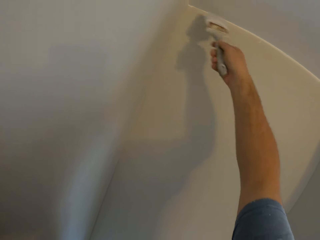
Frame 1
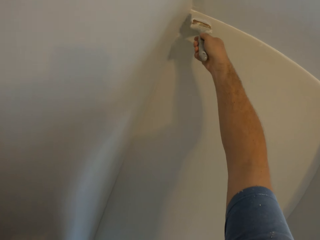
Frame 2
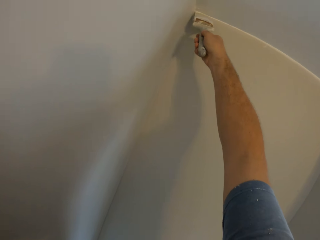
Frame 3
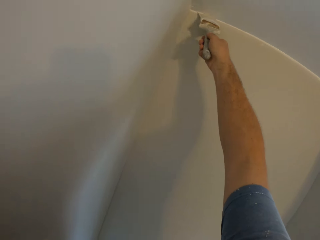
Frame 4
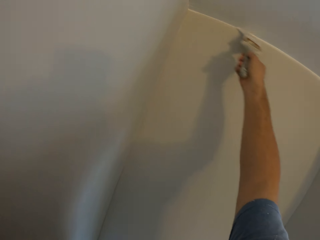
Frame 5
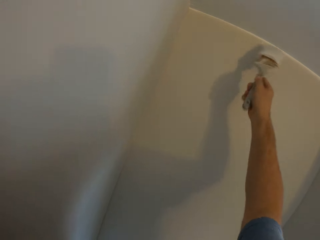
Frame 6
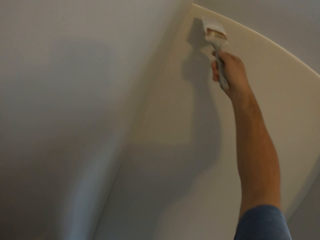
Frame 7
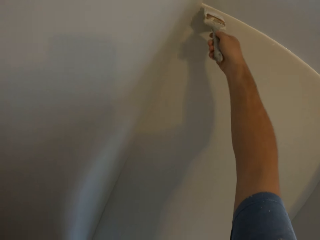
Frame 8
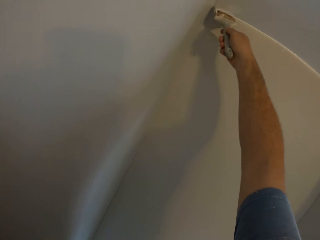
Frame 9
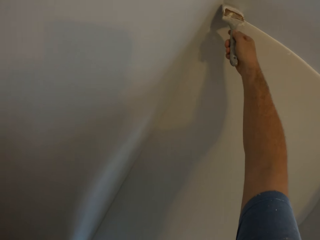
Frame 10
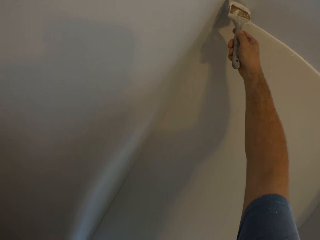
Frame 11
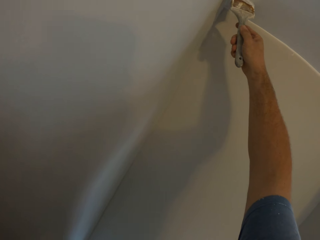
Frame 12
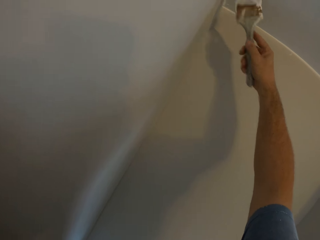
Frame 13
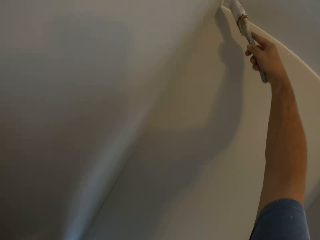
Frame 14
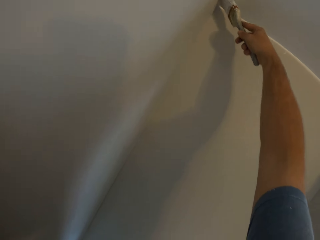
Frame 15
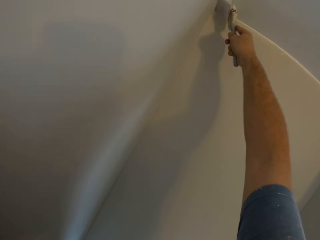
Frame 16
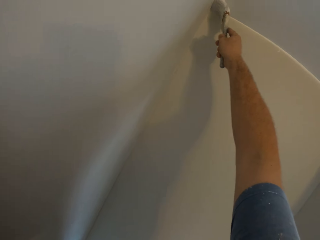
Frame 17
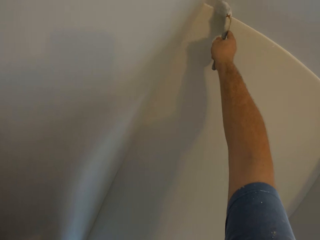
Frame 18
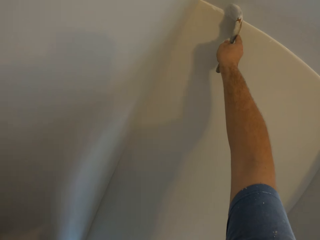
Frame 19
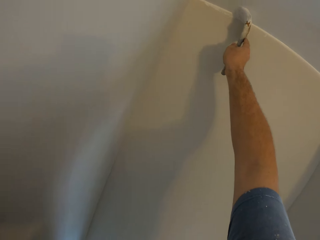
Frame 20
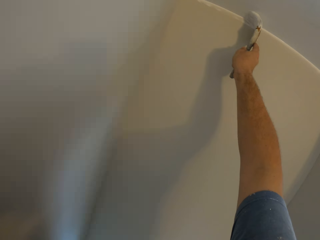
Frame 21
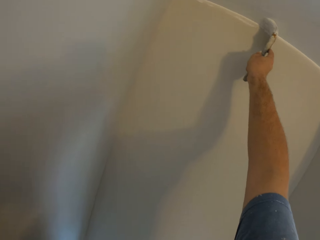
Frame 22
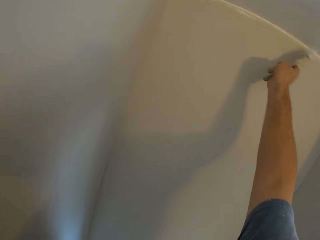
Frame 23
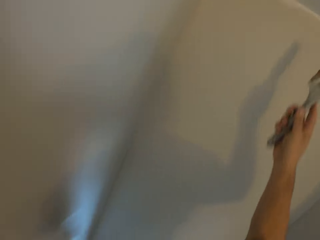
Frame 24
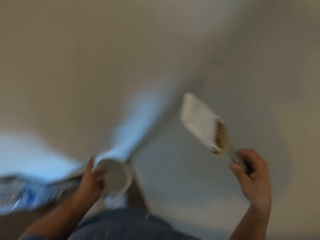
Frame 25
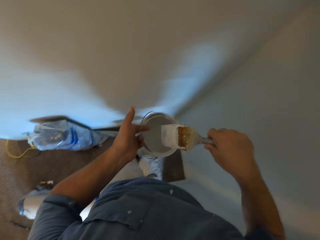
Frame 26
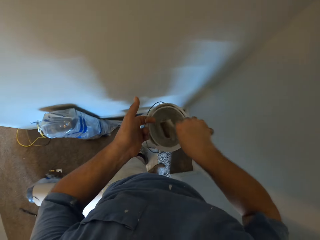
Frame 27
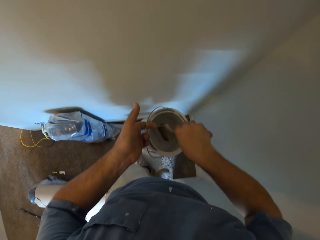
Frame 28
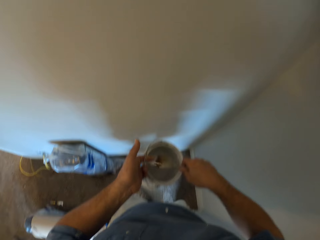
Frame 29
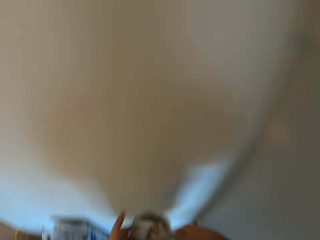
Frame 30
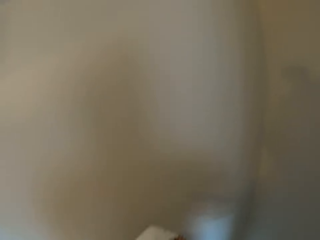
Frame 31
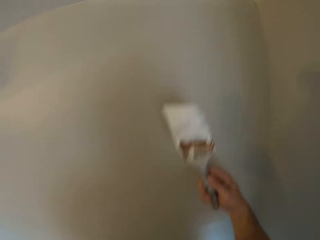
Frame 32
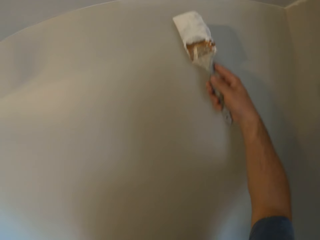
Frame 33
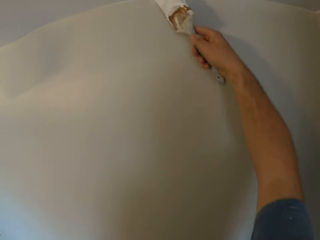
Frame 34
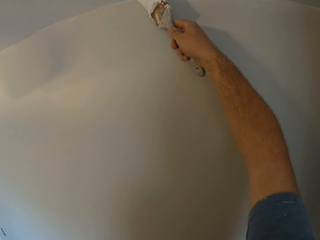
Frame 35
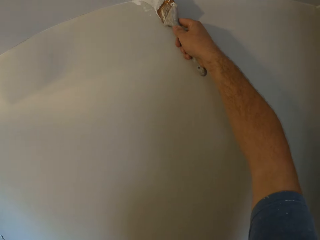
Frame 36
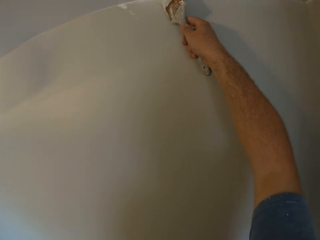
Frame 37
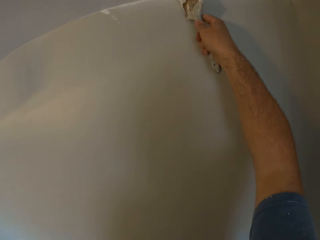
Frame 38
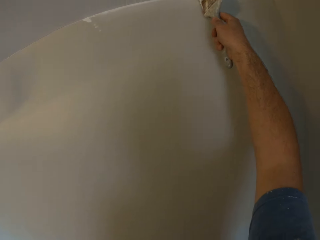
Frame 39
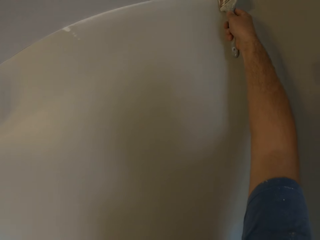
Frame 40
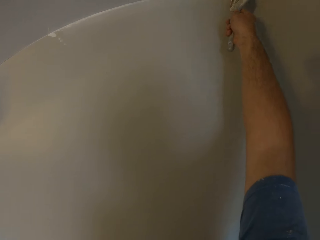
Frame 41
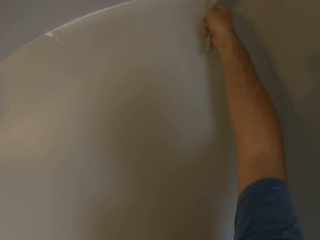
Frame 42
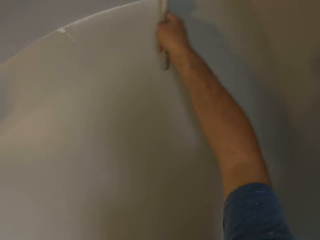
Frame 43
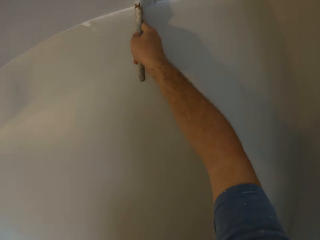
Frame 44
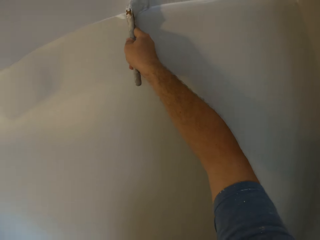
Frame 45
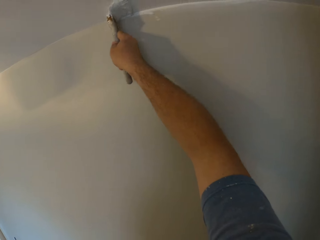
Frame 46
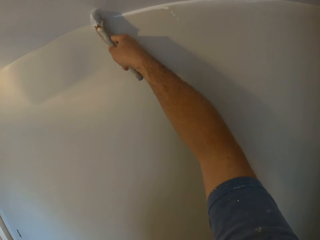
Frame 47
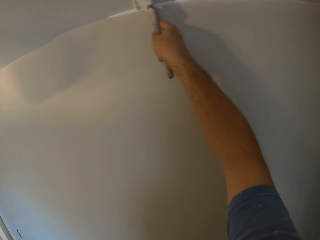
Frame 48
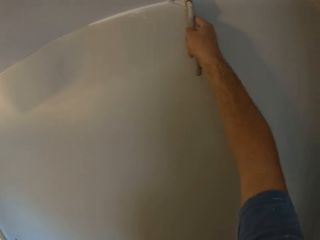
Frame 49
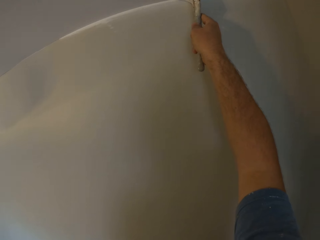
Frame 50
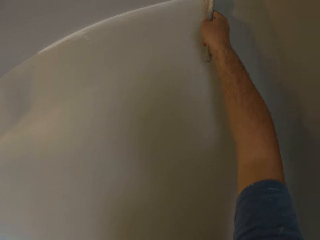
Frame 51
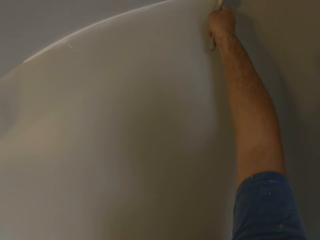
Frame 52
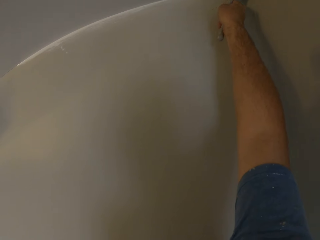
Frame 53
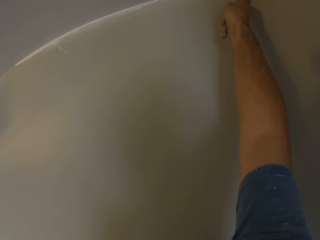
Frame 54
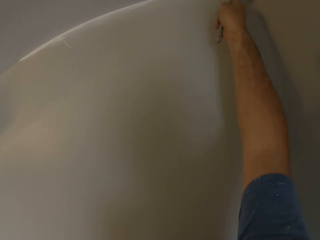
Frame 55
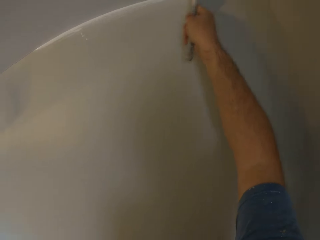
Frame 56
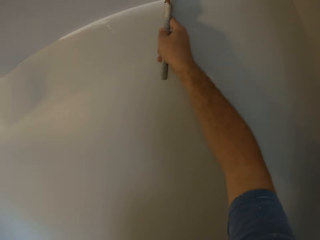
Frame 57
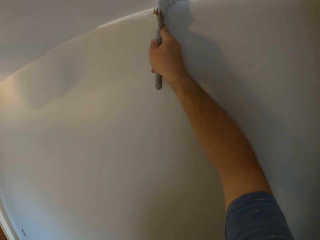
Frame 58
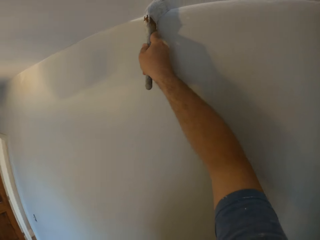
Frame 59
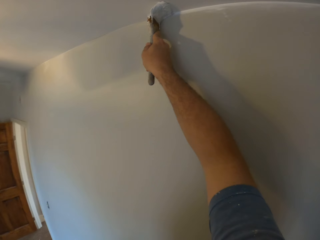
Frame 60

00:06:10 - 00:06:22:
The camera wearer dips the paintbrush into the paint container. They draw the paint from the paint can. They remove the paintbrush from the paint container. They paint the ceiling corners of the room using the paintbrush.

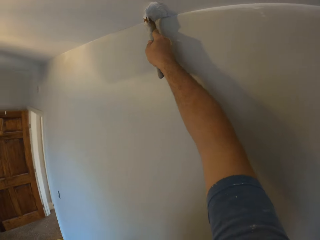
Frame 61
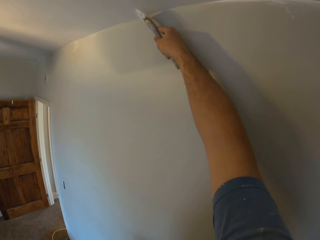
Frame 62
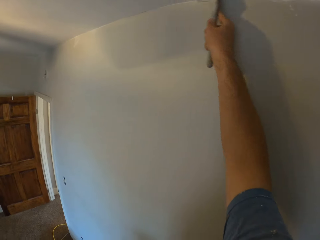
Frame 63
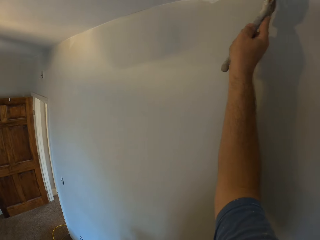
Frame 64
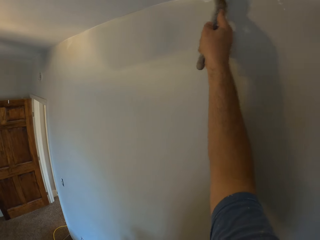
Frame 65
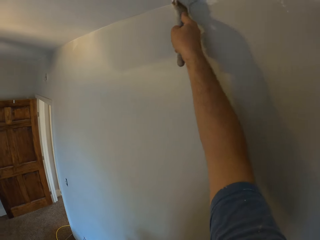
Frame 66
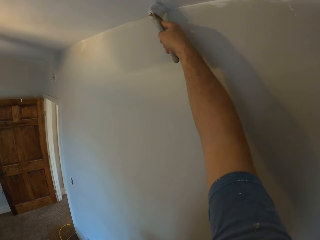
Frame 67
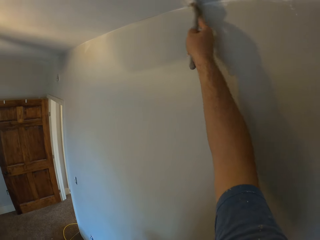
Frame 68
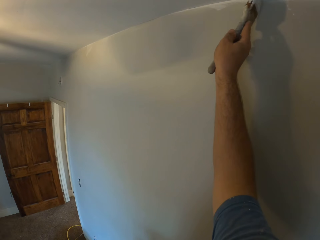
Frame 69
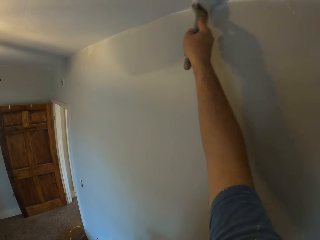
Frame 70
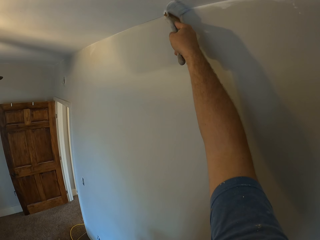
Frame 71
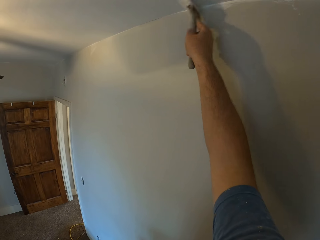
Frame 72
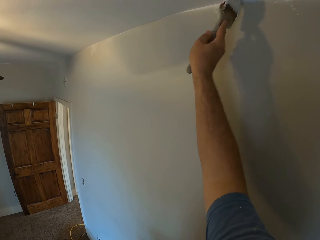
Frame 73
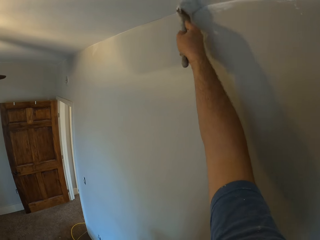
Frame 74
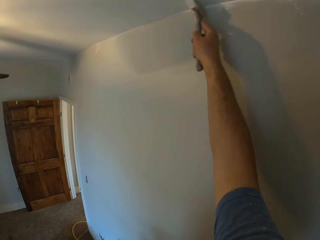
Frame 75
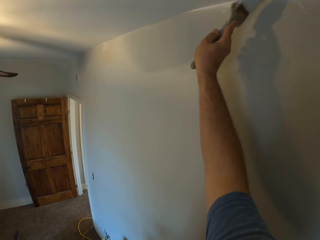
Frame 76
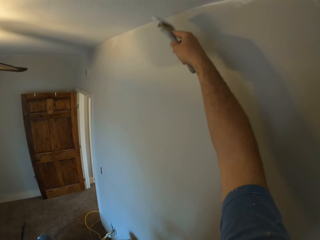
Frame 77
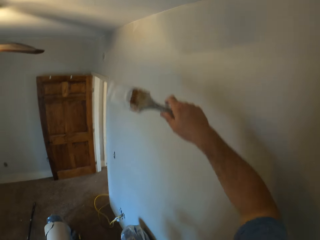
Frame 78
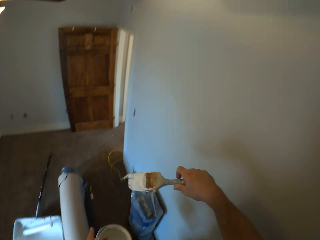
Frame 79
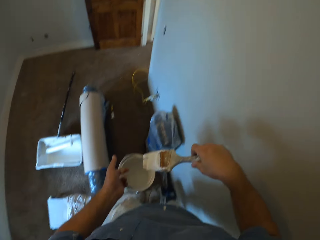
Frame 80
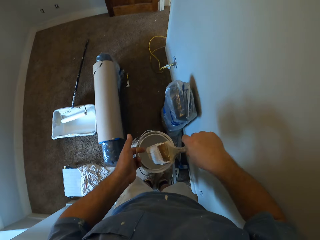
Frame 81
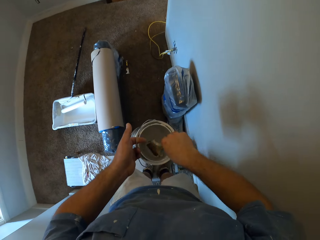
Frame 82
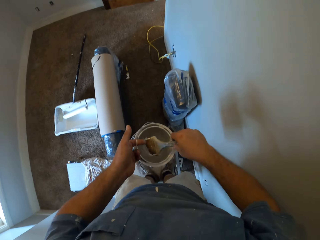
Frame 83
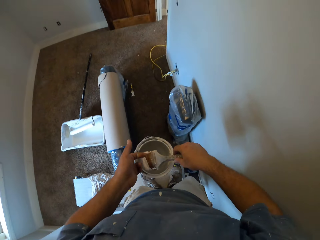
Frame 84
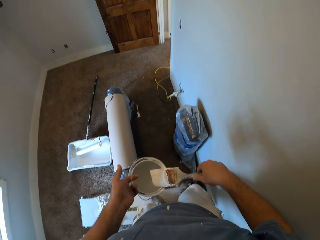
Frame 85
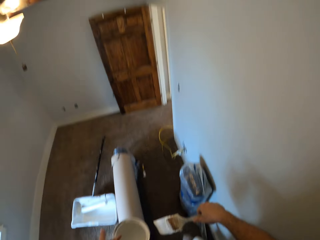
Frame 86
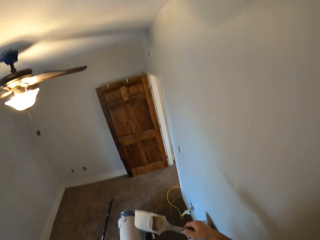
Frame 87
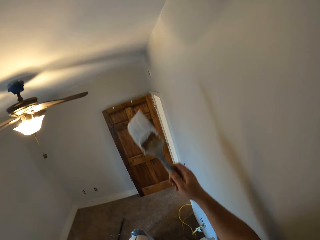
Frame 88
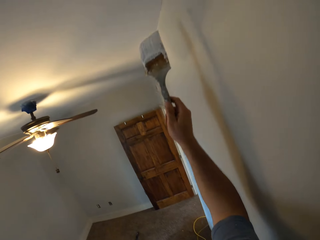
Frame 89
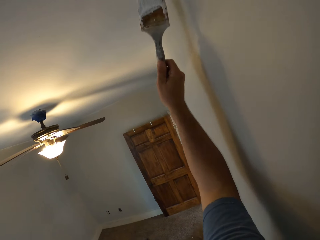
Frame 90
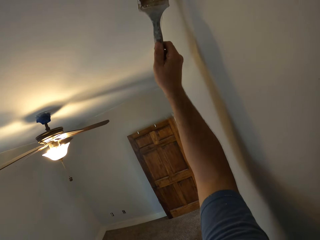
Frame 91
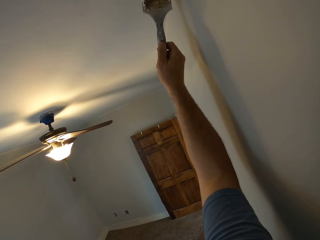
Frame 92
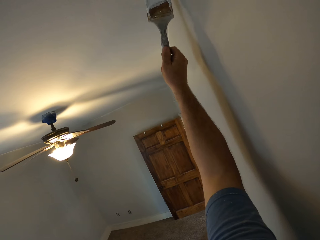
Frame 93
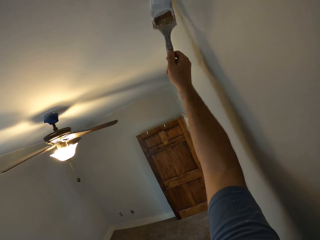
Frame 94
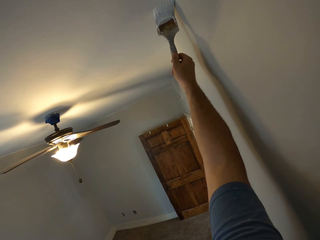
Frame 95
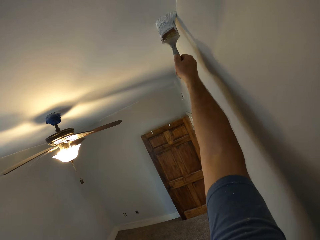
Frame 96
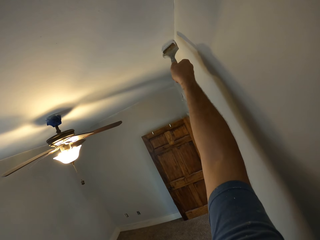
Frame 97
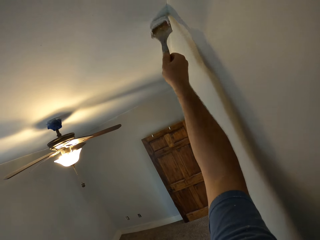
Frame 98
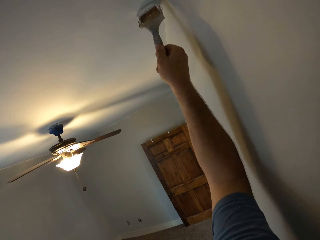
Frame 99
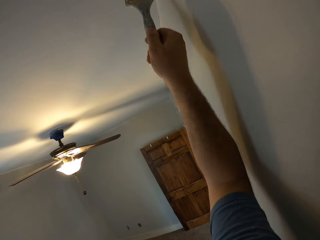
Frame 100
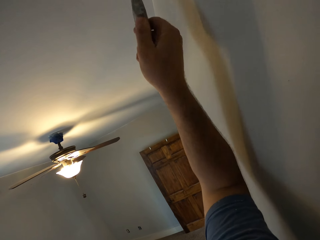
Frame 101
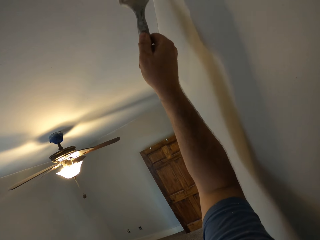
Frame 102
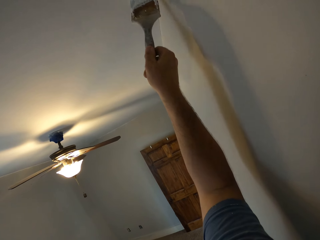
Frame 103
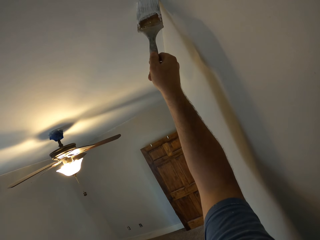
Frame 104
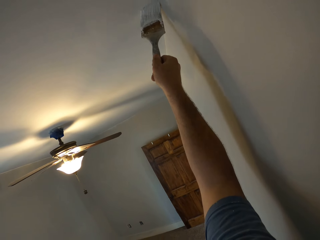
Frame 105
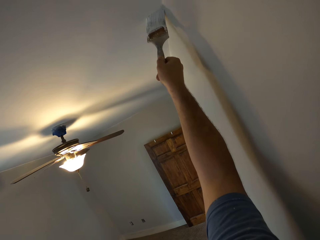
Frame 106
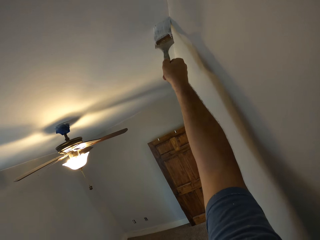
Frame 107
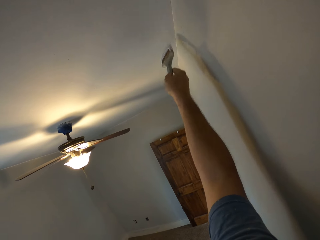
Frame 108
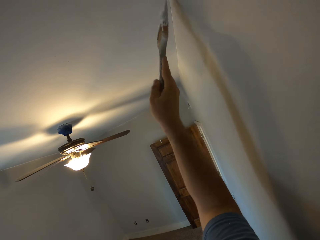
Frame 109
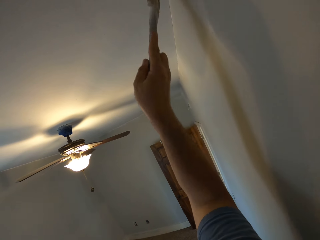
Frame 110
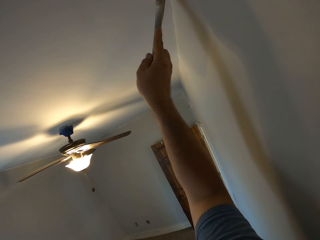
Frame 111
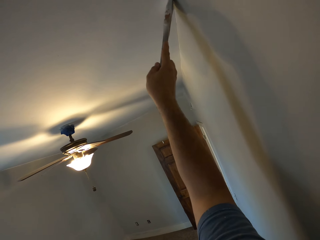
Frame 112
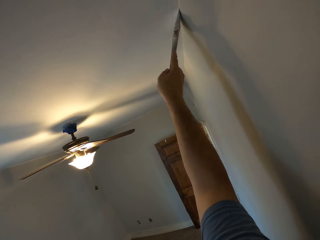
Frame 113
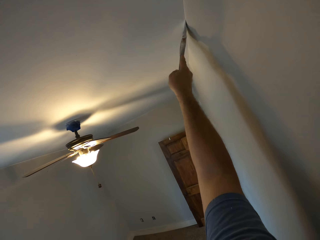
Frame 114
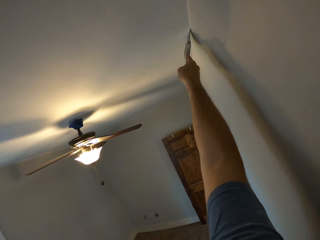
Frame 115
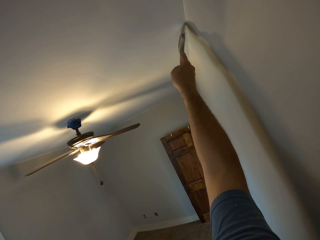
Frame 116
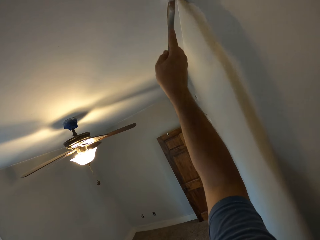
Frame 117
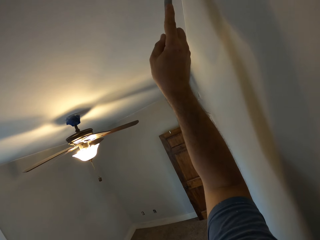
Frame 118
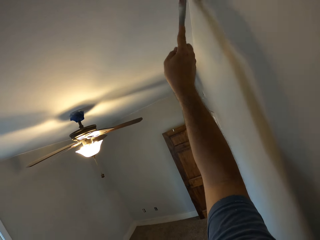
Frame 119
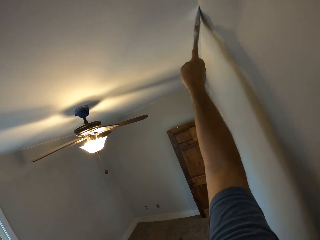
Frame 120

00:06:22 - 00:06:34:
The camera wearer dips the paintbrush into the paint container. They draw the paint from the paint can. They remove the paintbrush from the paint container. They paint the ceiling corners of the room using the paintbrush.
